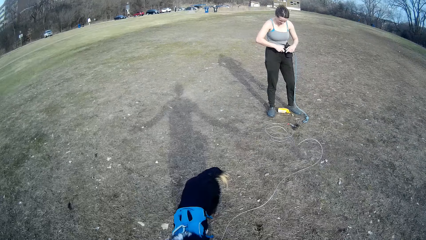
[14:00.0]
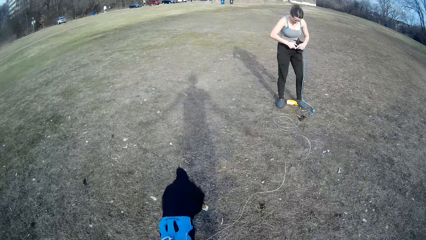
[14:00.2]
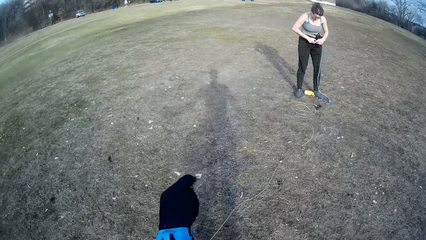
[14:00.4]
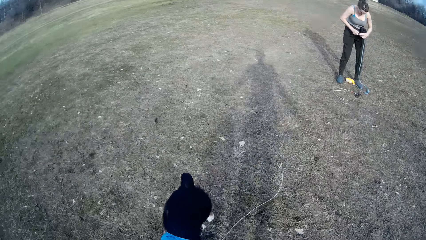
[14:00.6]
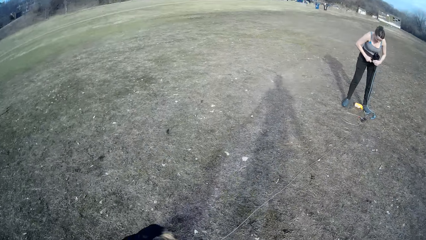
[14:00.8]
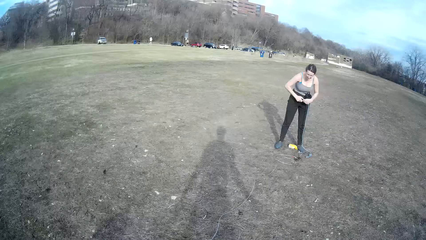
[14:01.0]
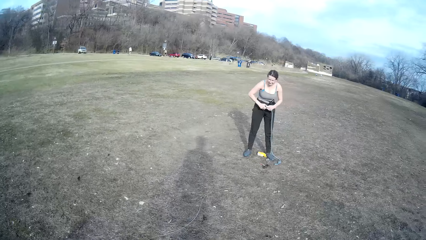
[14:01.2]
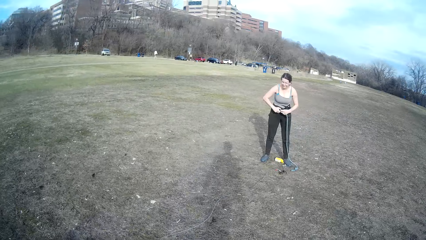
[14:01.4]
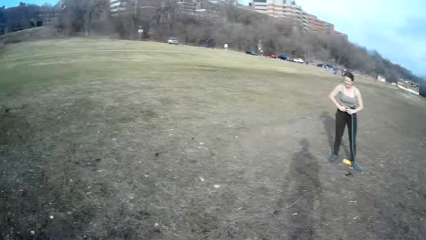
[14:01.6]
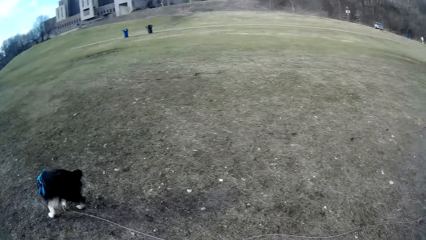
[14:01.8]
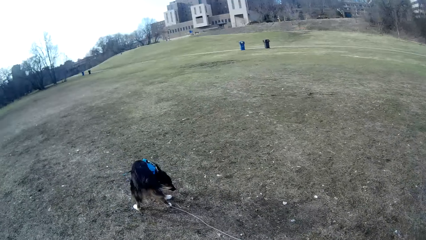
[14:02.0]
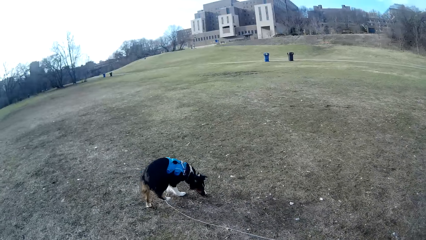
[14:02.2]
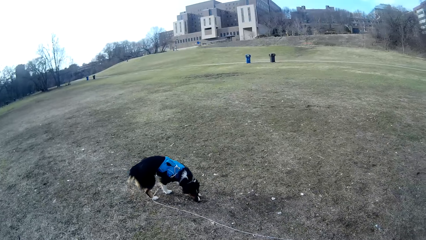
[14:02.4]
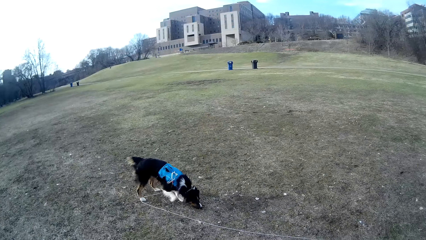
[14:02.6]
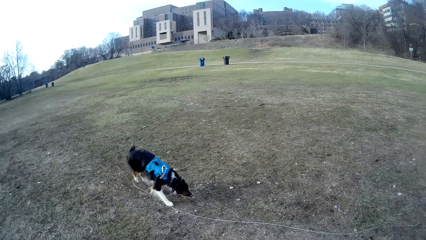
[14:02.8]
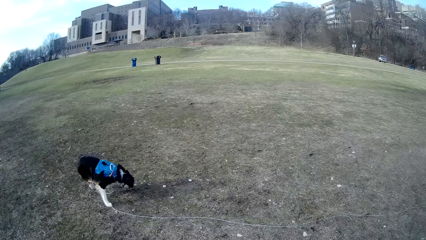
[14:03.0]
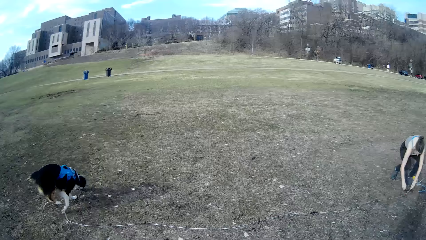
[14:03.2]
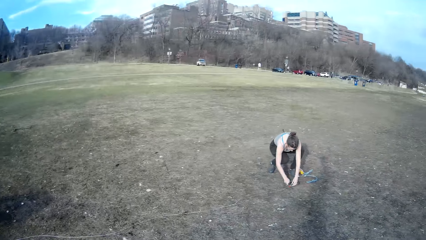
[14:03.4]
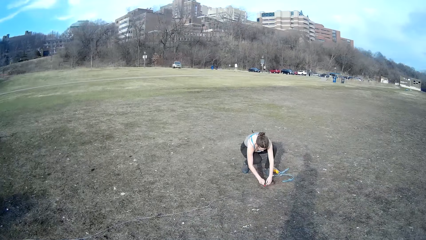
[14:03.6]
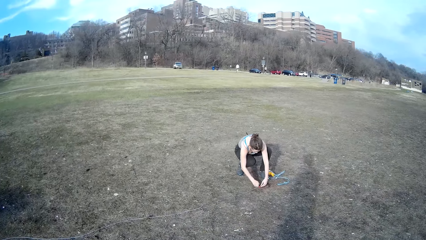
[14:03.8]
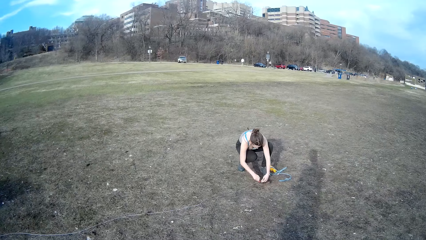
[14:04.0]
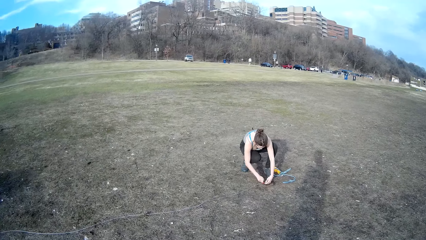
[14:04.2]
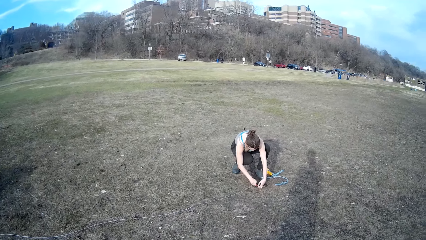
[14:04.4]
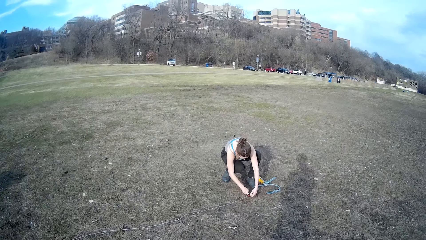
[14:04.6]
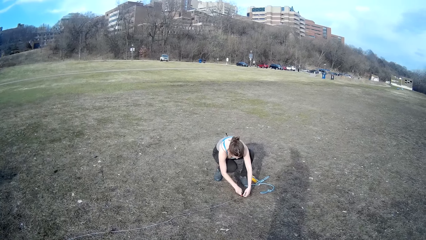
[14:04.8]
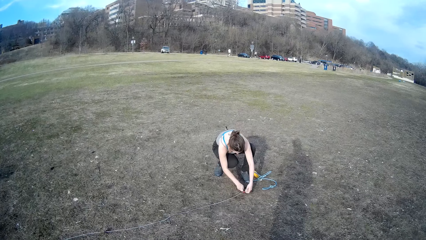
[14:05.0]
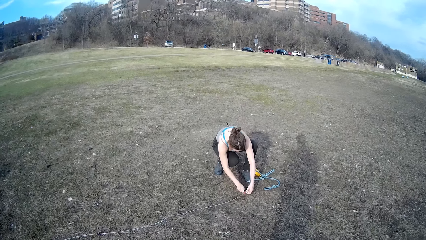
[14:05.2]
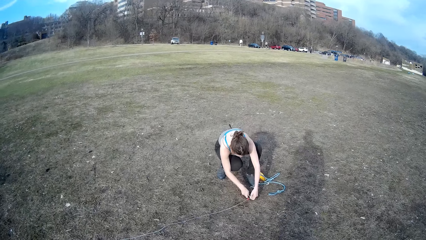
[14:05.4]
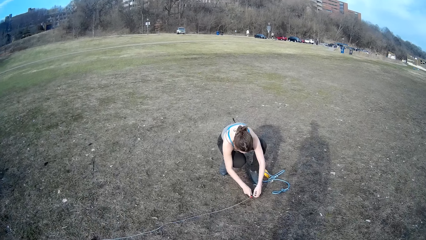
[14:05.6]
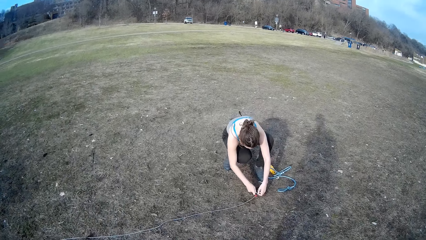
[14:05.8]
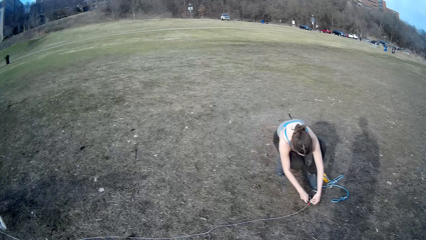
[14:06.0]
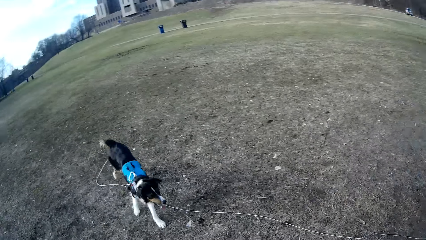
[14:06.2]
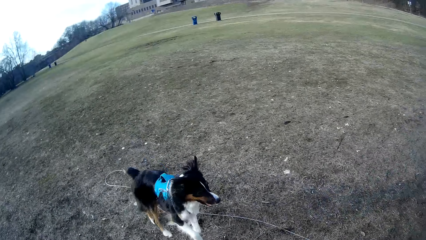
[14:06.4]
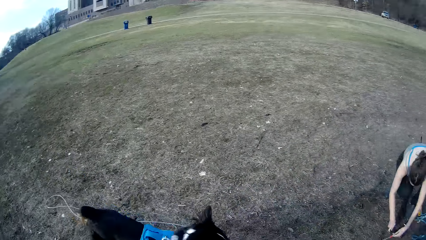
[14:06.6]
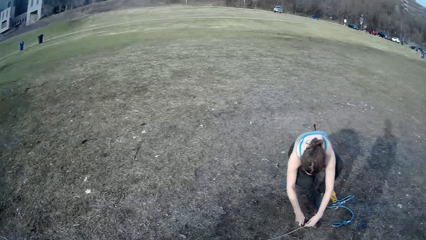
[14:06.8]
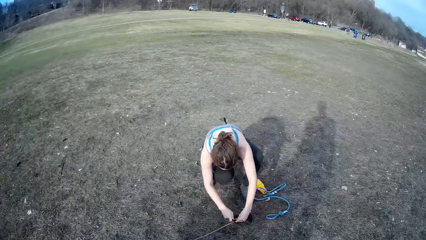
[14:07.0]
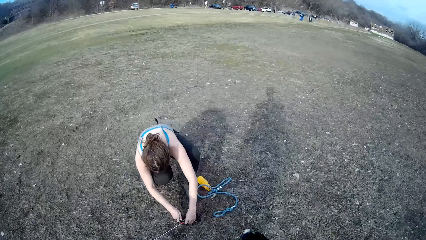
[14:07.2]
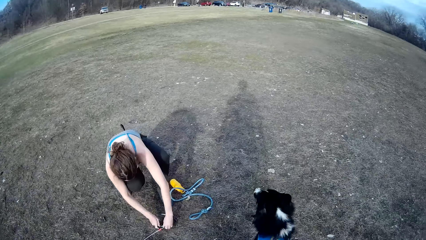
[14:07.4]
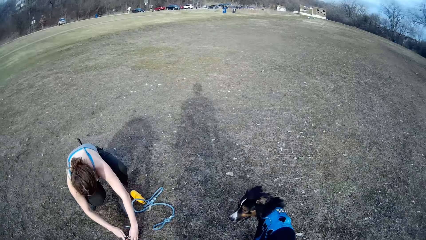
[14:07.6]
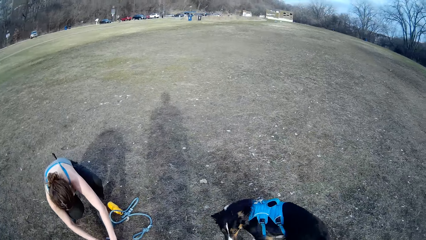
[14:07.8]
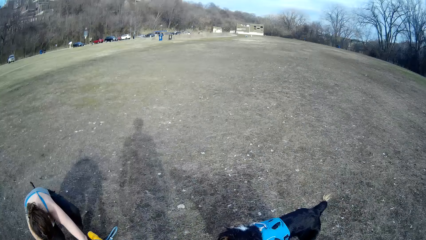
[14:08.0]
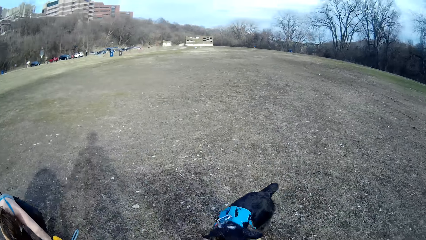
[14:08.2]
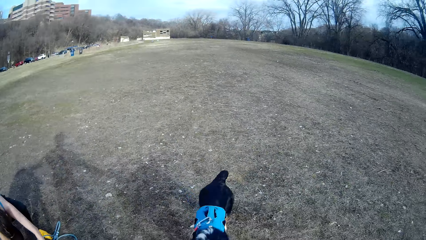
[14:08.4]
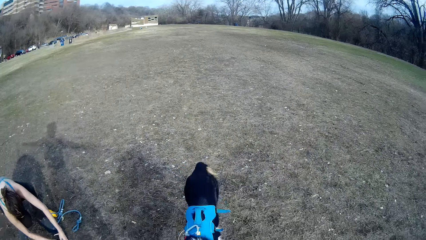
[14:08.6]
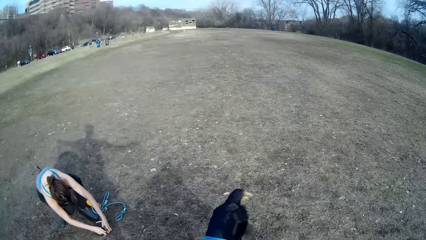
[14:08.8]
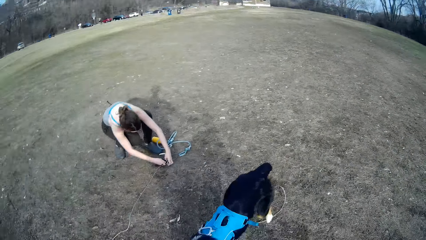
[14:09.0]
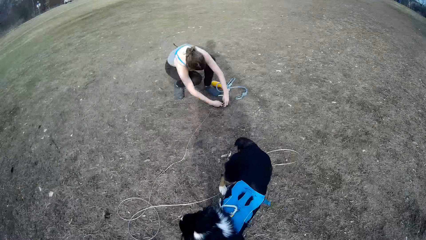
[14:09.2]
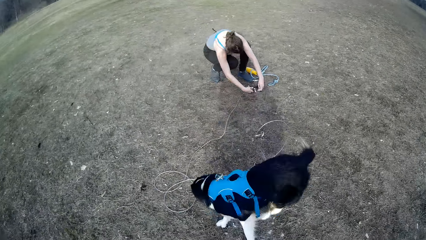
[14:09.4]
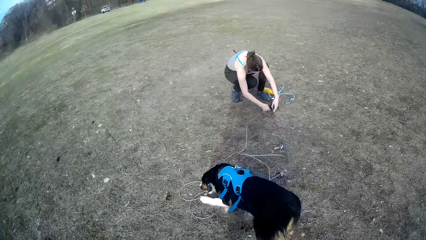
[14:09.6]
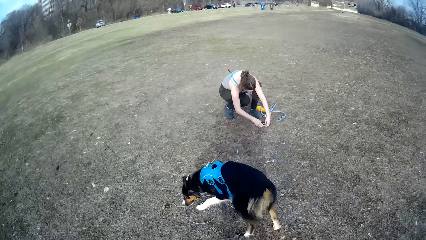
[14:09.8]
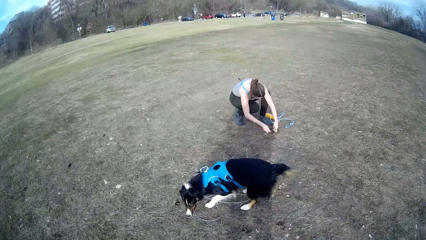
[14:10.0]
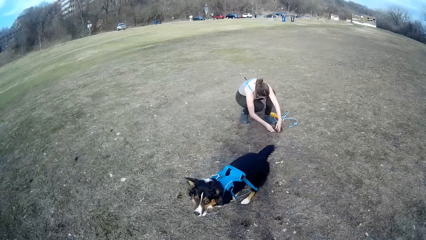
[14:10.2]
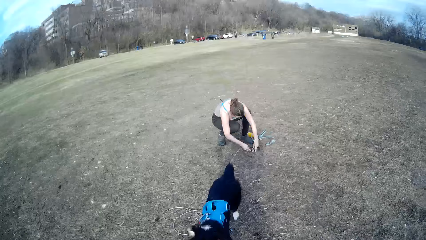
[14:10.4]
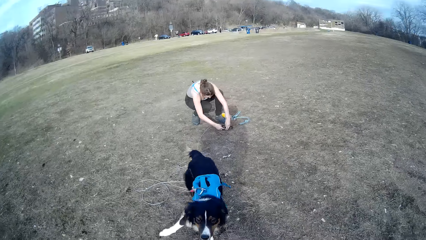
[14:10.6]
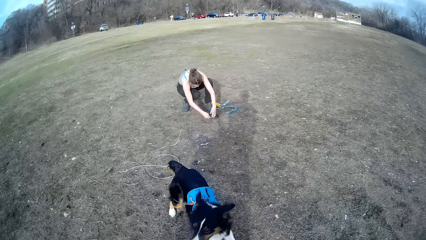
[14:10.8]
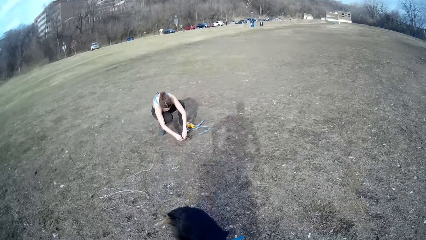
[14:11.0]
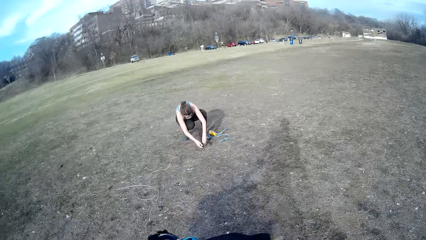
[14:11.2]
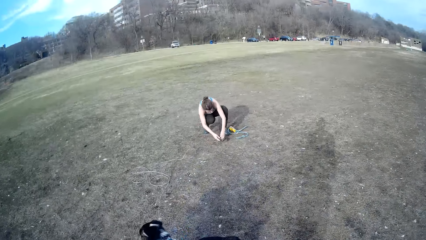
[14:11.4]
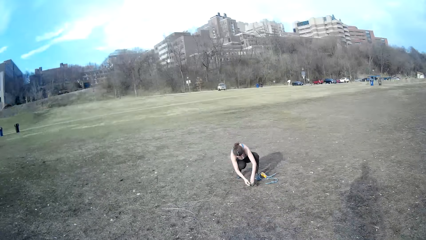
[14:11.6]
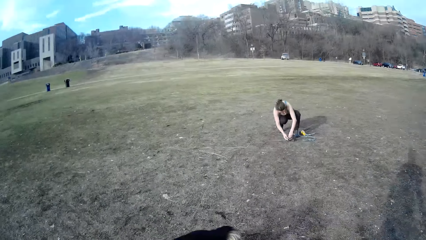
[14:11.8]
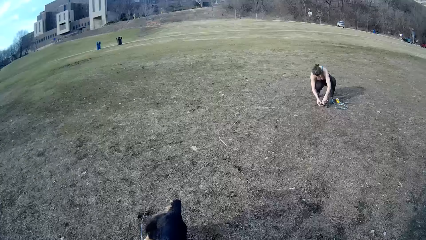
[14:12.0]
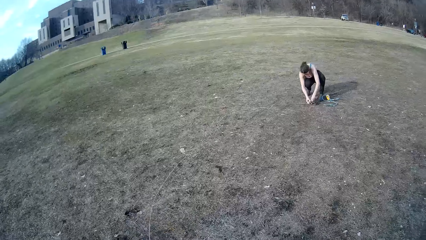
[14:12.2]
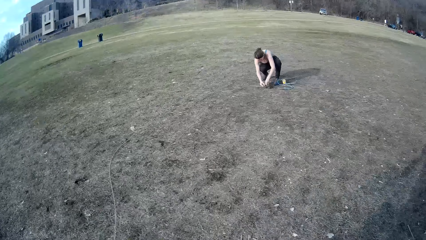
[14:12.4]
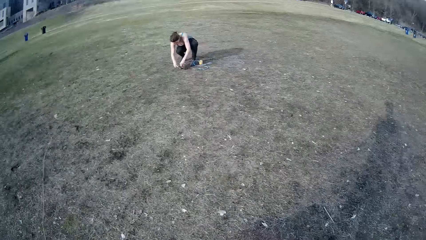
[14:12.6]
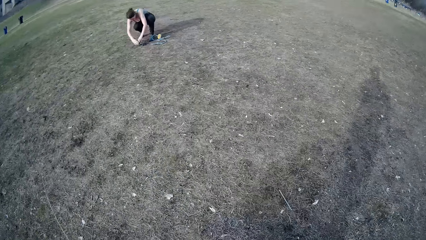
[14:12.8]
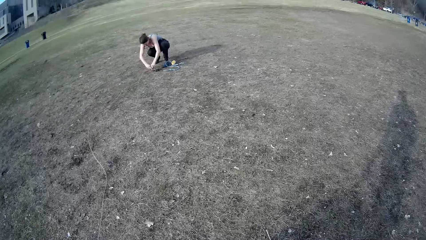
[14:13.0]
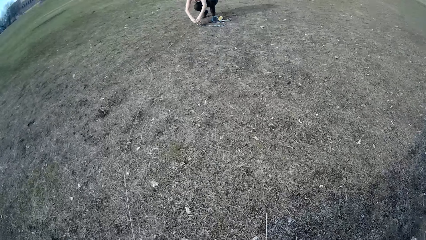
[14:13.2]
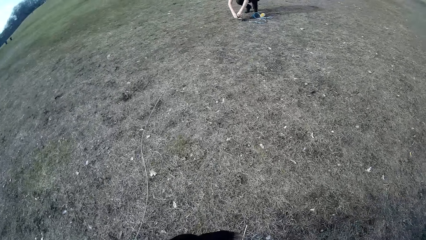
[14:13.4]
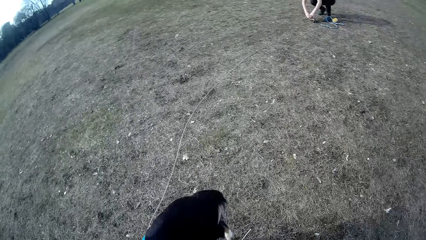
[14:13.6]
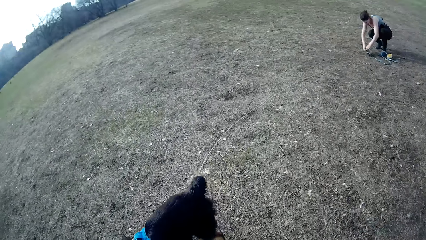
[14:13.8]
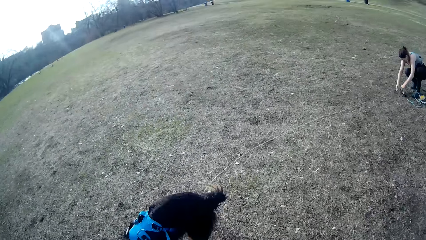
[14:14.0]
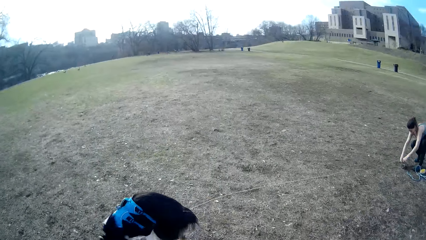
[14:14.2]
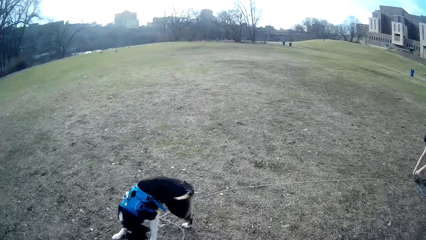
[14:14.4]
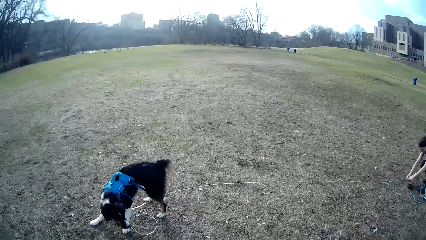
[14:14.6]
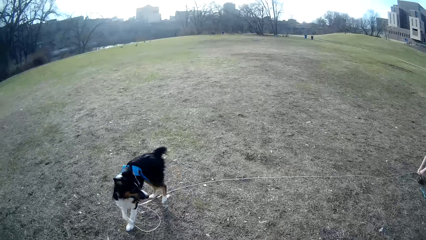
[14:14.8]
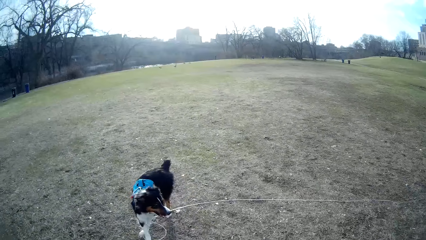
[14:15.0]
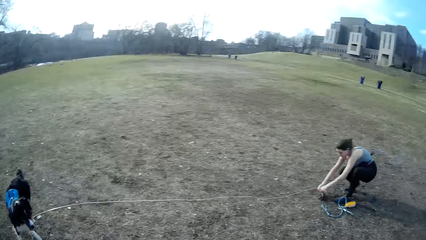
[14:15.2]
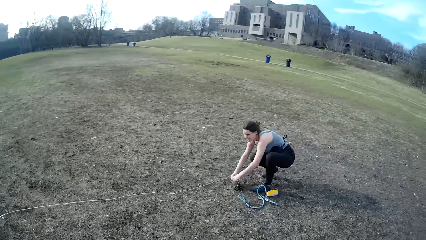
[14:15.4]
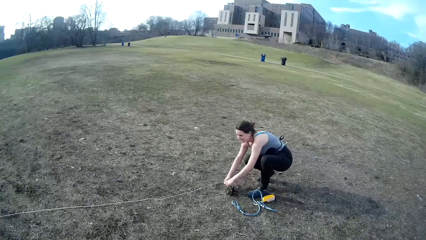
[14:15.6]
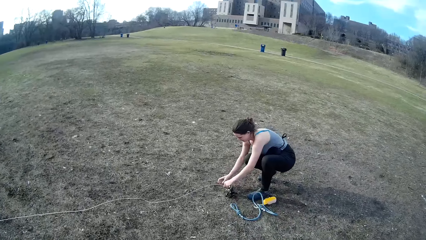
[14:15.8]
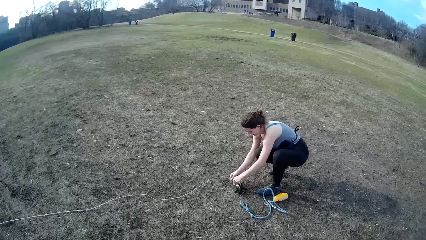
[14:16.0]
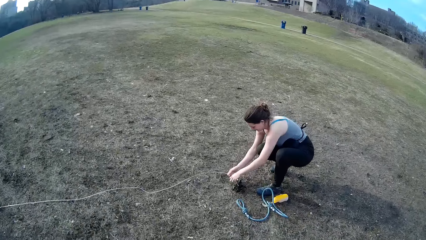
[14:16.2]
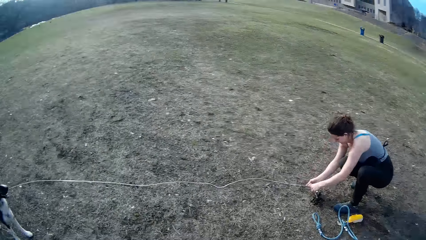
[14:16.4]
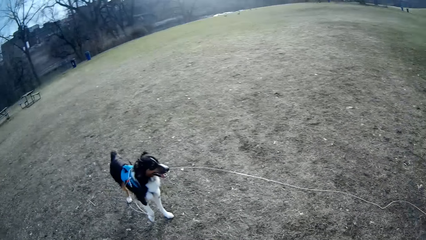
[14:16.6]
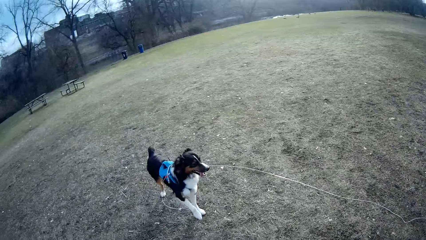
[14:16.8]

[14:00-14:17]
The camera wearer looks at the dog. They look at the lady and walk to the lady. The lady fixes the rope. The camera wearer looks at the dog. They play with the dog. They walk to the lady. They look at the dog.
